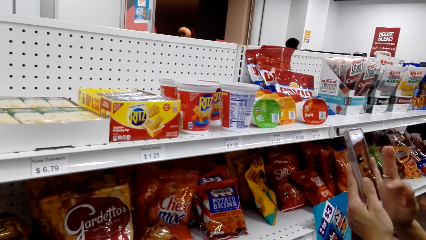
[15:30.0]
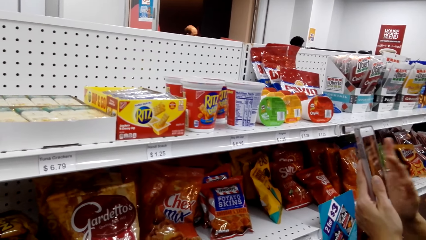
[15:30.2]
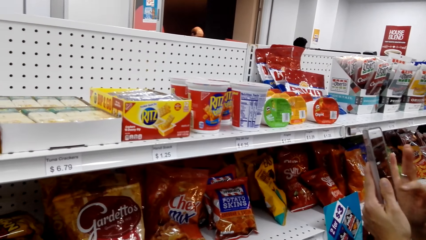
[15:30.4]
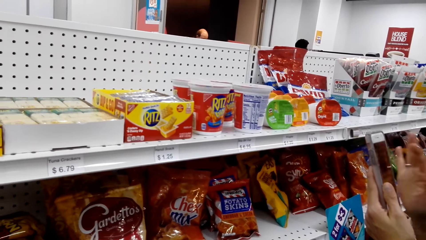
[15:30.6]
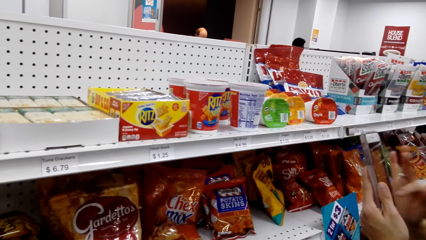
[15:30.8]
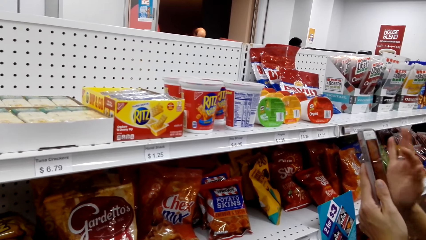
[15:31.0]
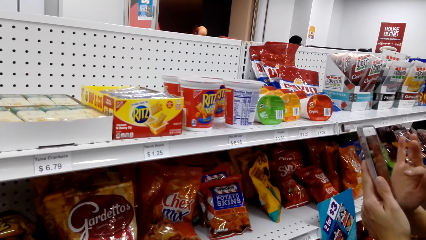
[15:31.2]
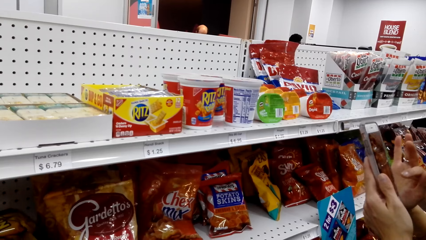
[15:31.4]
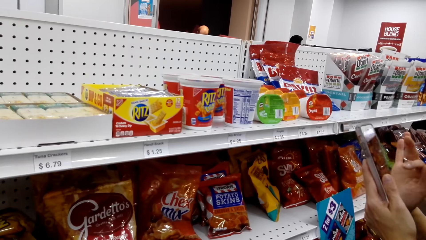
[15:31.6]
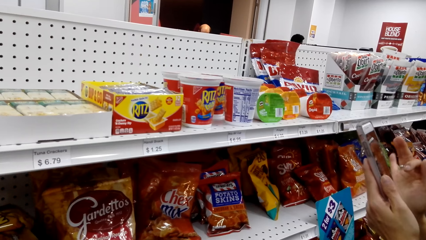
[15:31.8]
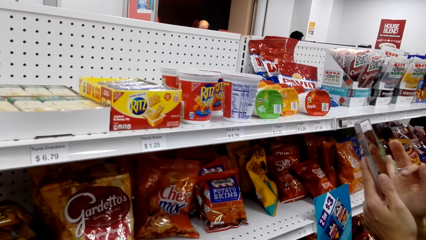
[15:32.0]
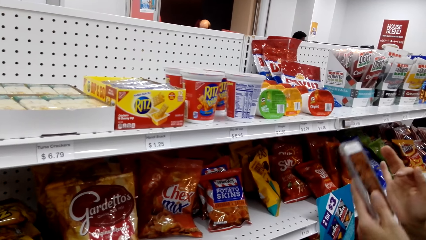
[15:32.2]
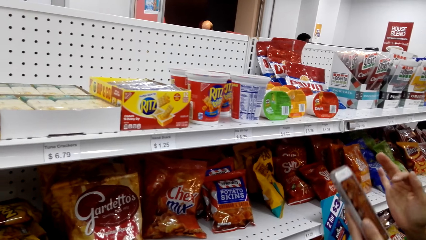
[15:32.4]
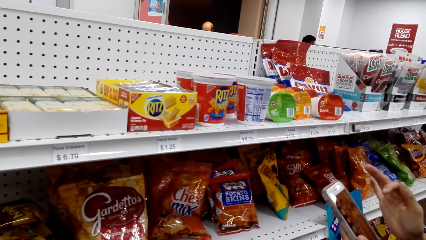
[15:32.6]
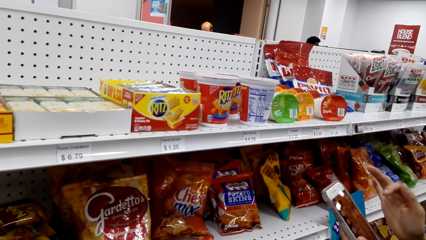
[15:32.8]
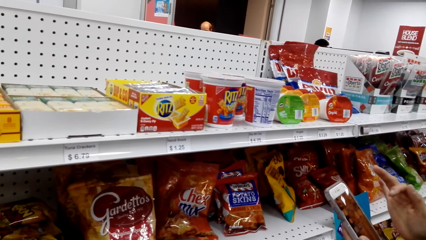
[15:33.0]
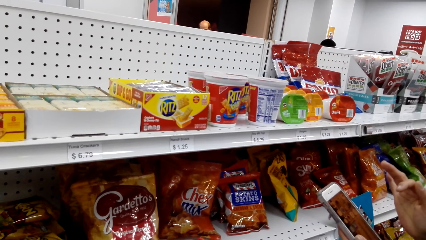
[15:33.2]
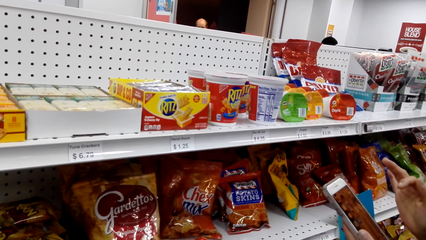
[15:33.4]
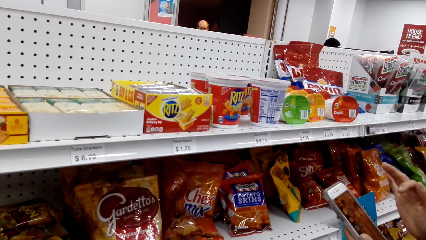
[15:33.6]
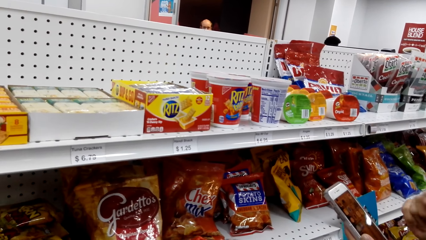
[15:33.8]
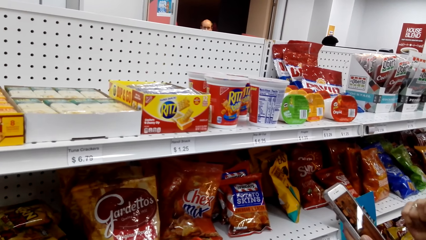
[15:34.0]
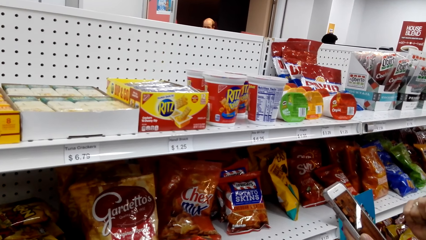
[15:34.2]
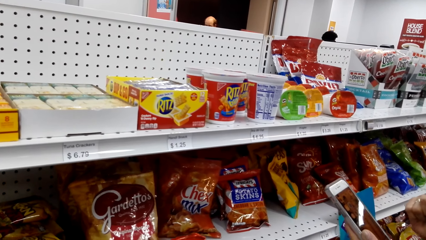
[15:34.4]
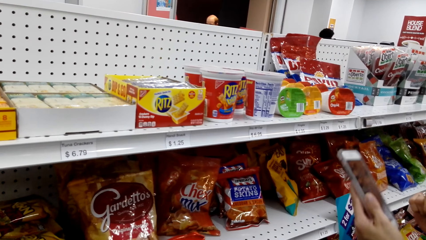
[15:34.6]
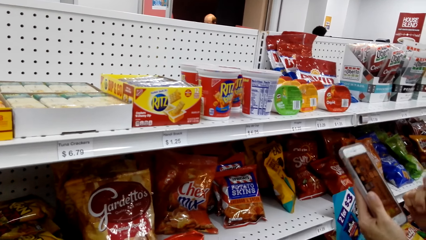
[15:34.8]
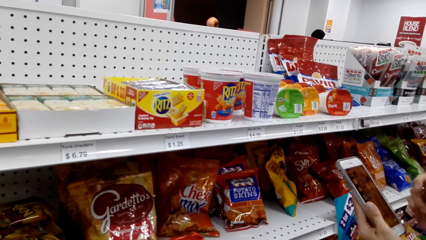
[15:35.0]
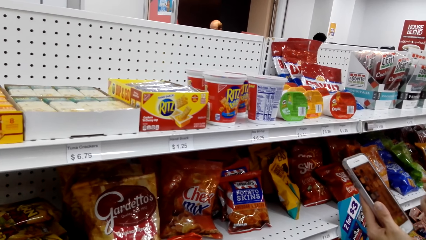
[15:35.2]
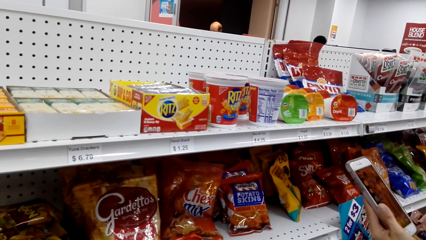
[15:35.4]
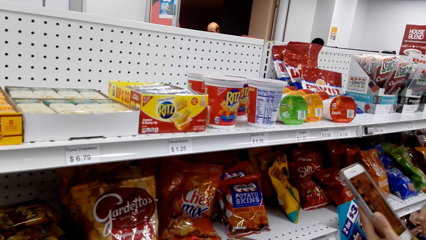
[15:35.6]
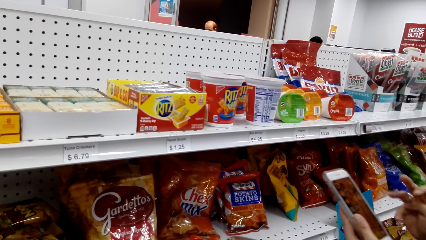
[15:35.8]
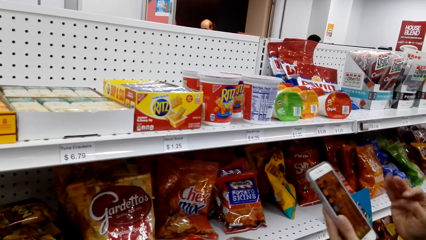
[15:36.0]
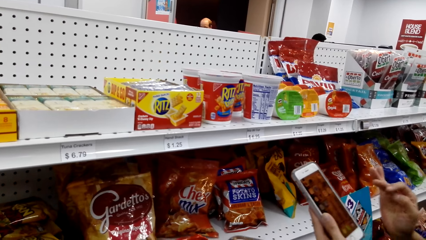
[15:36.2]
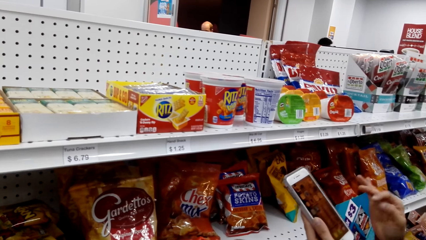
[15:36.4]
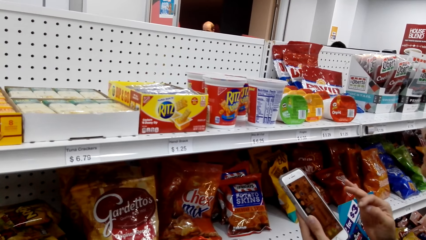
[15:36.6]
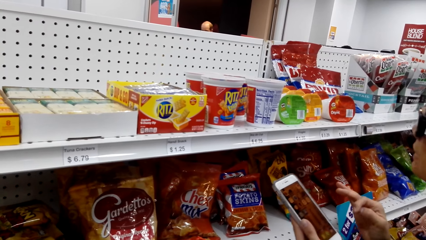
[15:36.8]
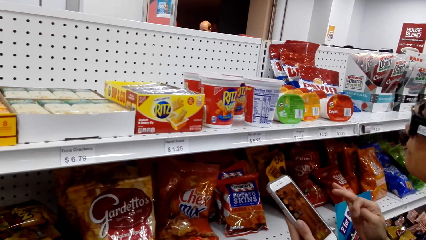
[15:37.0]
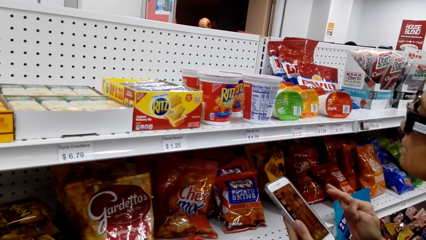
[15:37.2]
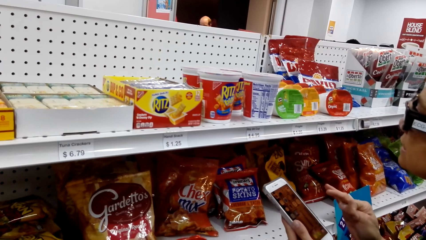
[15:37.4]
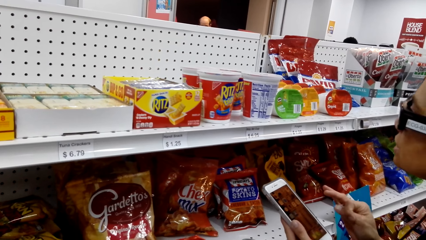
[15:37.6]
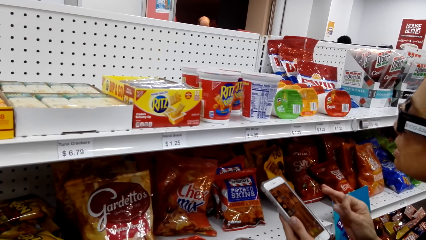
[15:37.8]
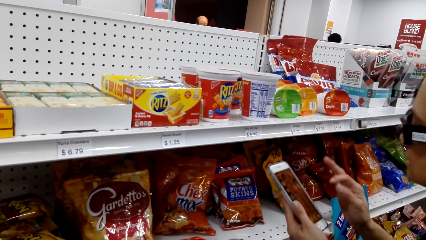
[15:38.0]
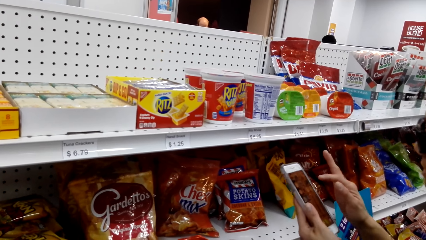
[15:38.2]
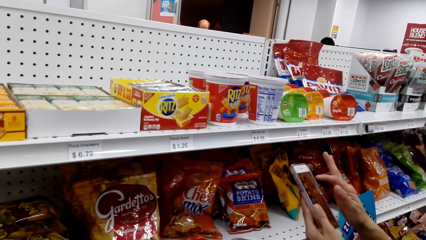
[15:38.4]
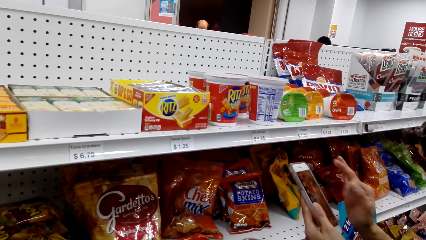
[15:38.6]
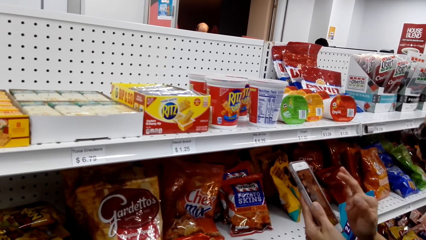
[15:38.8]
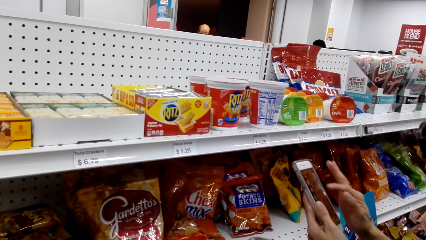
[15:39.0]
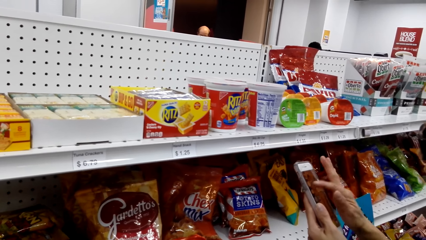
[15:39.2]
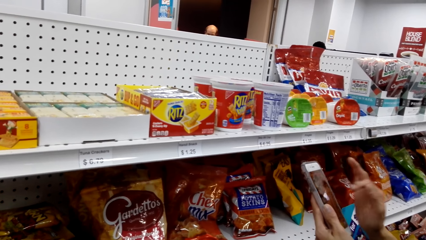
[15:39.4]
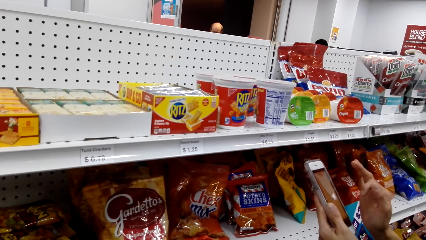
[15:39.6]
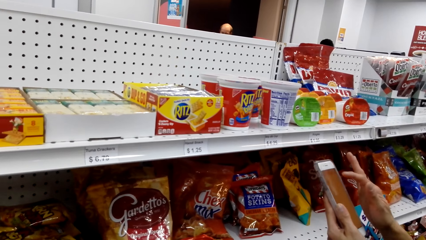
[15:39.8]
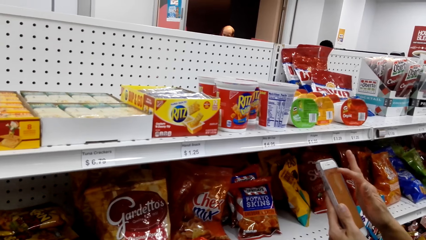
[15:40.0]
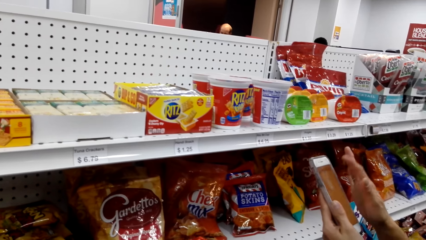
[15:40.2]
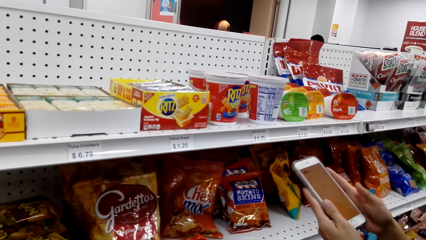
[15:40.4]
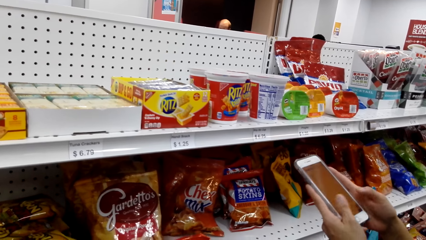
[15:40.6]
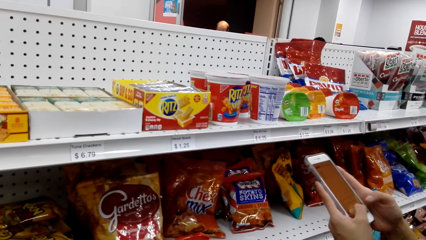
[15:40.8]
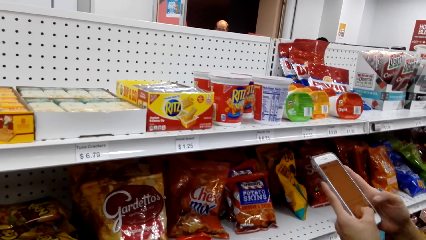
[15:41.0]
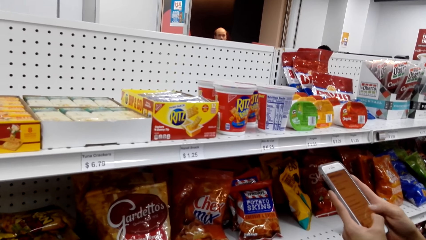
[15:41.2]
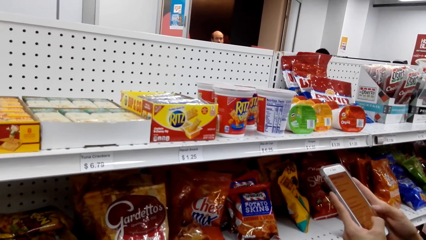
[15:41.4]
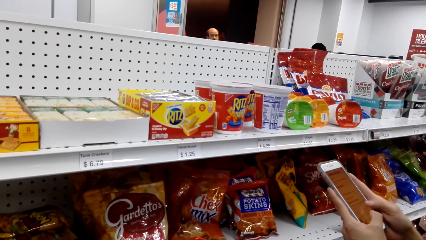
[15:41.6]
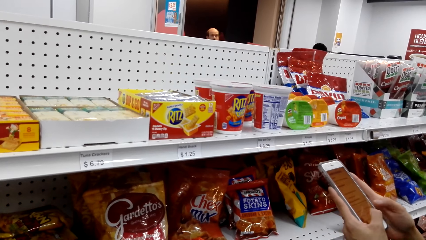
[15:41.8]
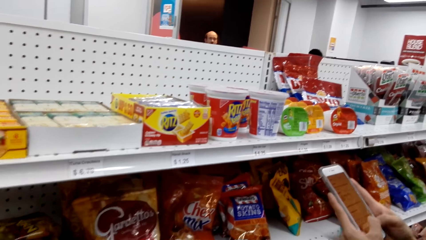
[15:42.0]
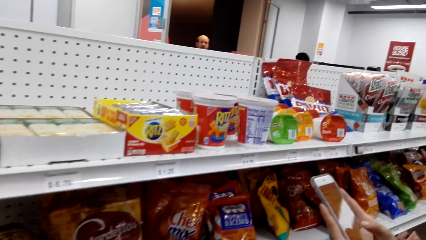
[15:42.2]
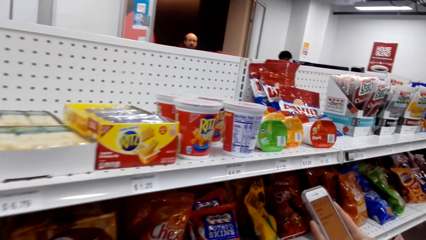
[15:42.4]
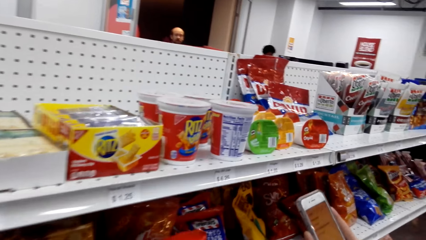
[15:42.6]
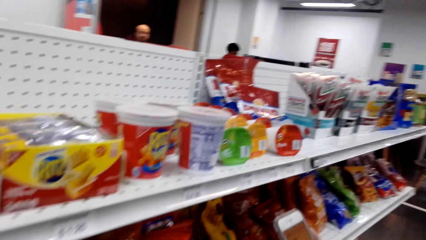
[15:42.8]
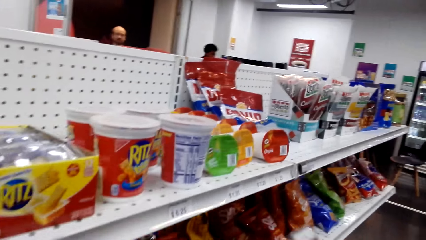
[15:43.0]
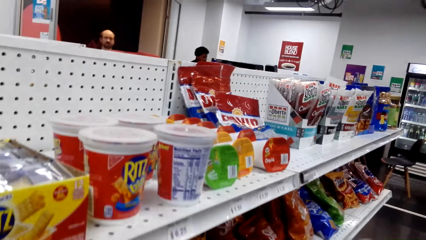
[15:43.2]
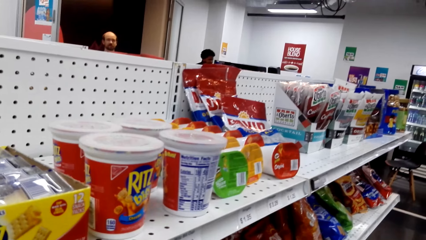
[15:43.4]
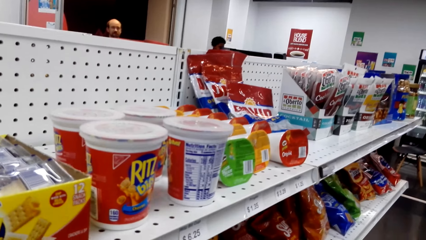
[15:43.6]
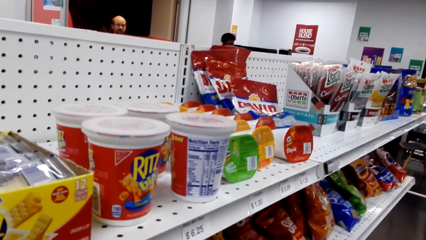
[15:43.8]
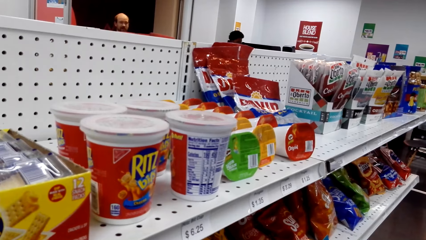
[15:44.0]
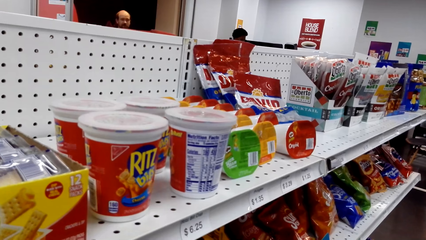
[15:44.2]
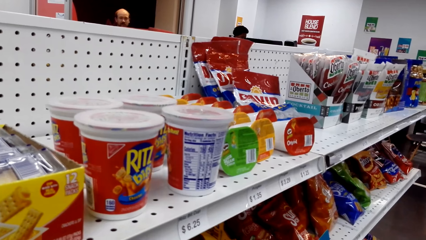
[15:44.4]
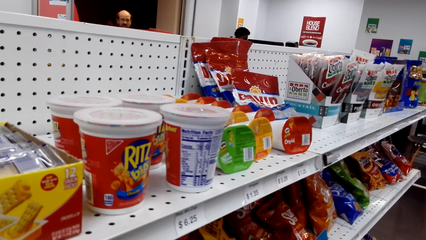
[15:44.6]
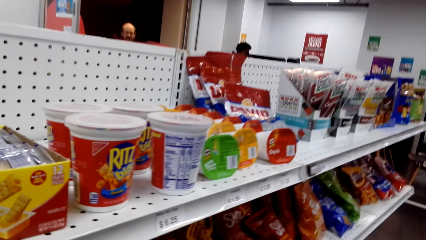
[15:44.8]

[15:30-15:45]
A woman operates a phone.
